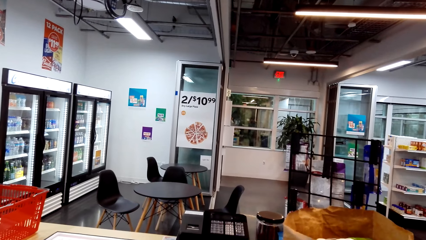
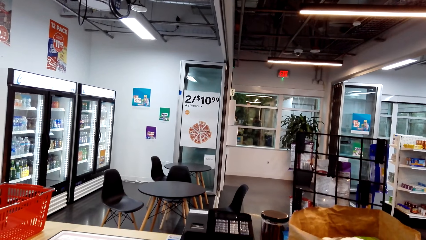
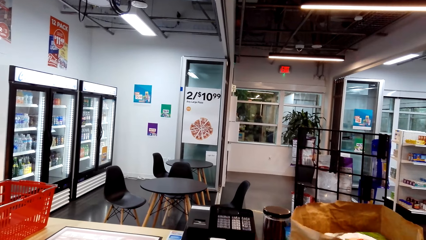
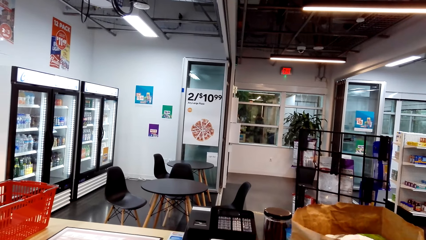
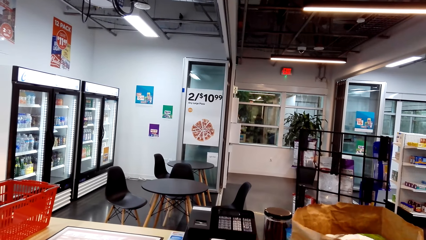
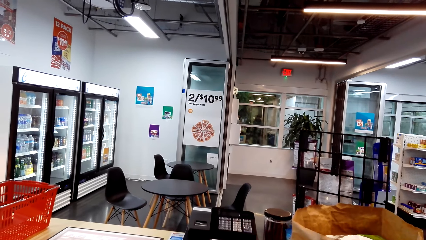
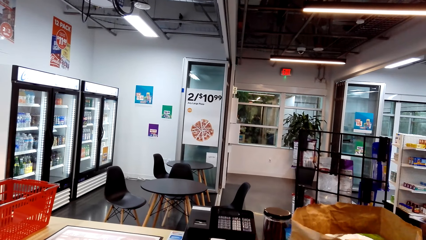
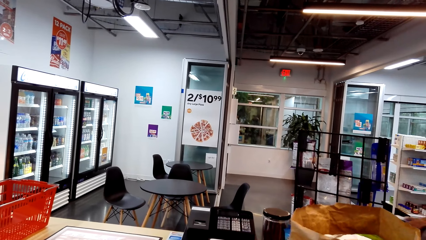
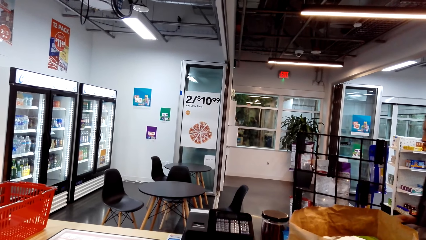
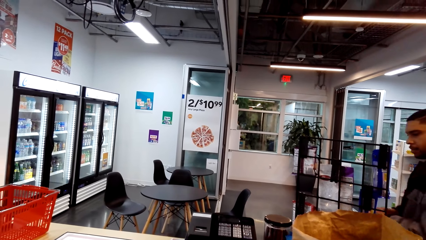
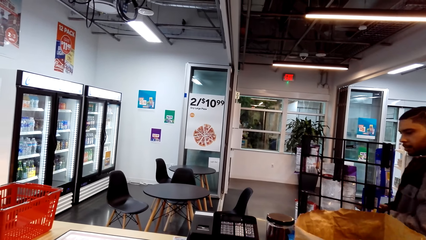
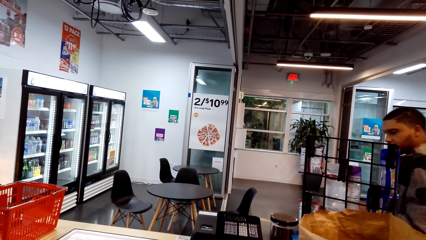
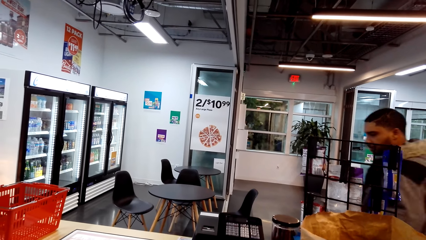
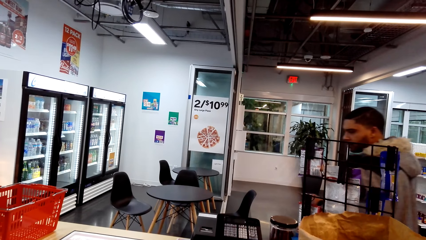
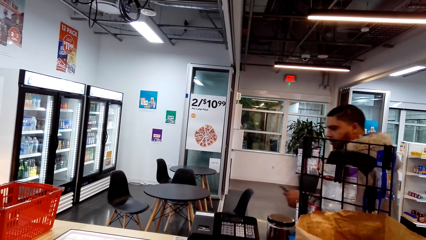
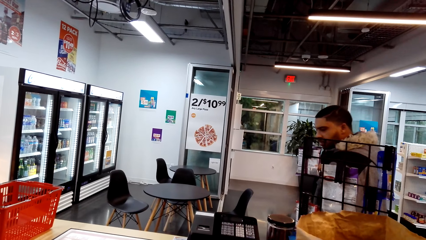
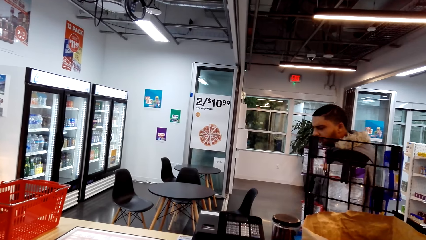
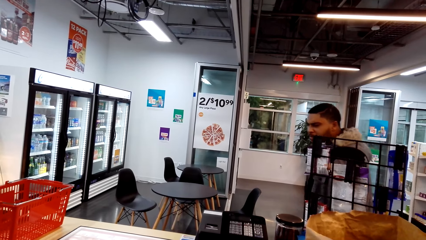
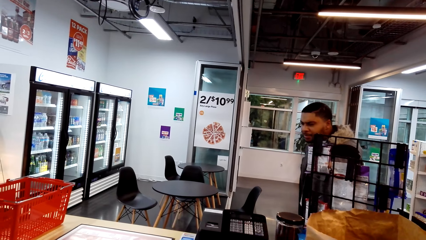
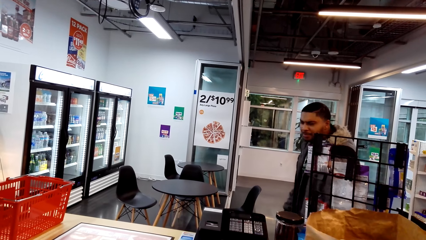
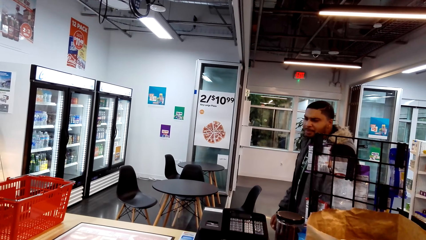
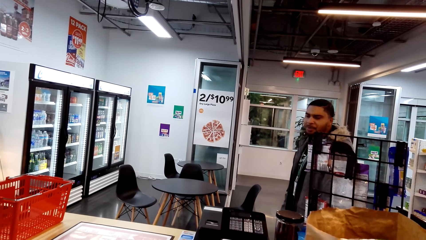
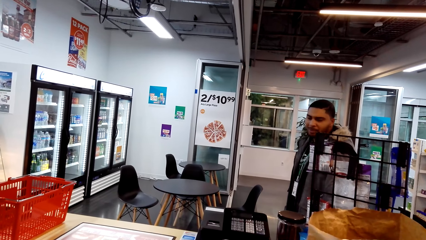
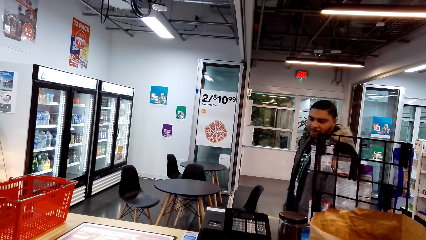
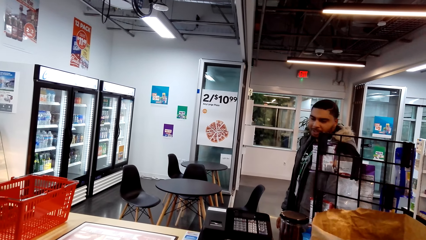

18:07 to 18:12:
A man walks around.
